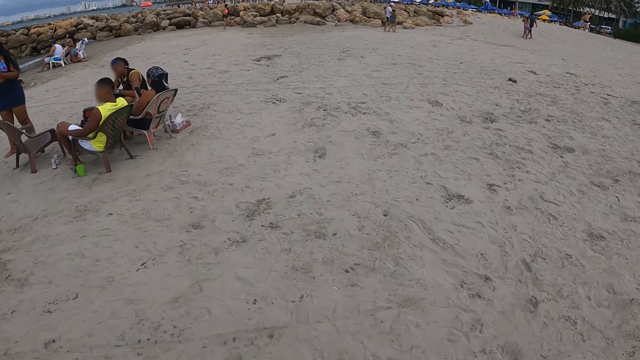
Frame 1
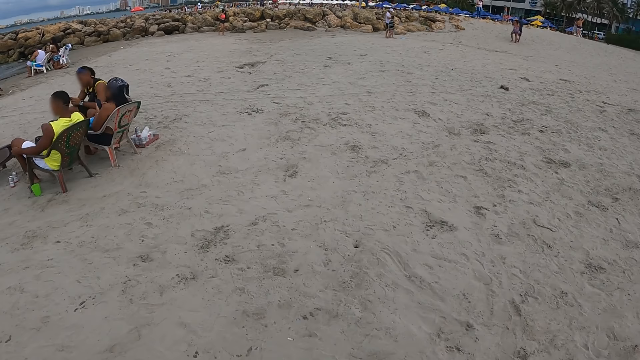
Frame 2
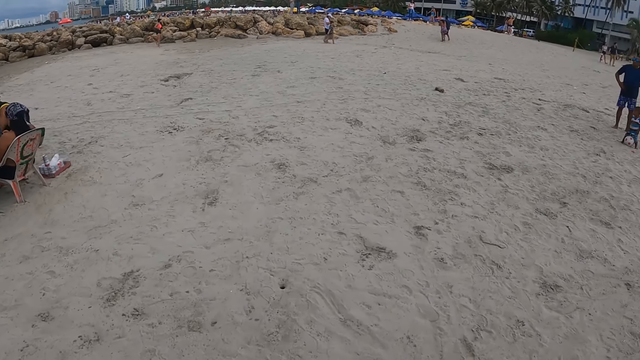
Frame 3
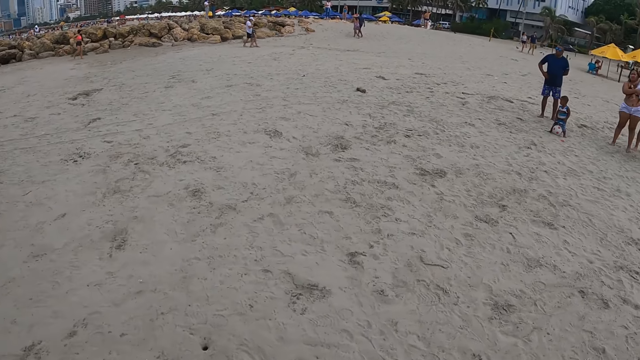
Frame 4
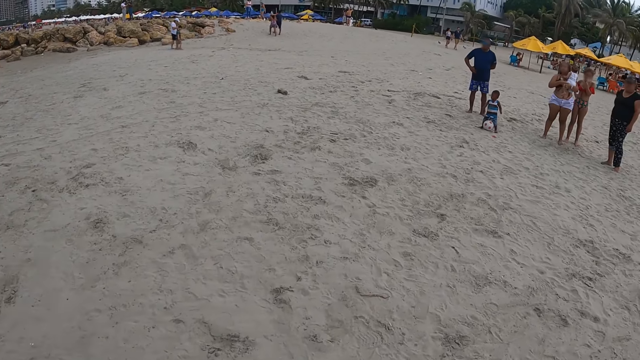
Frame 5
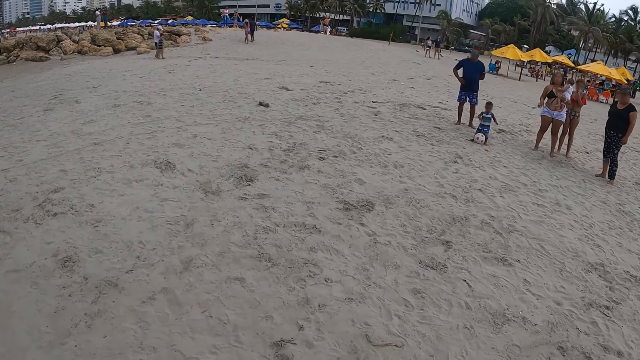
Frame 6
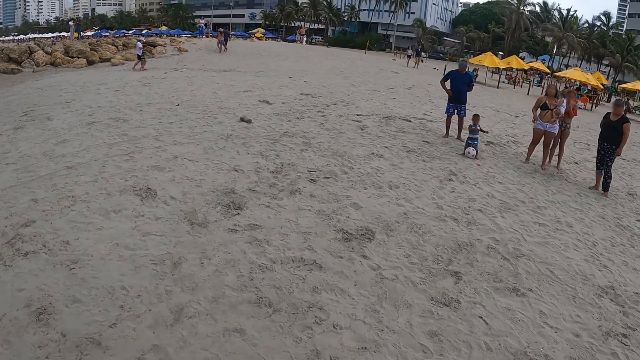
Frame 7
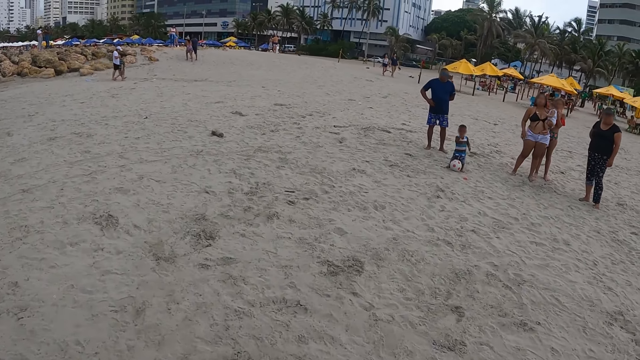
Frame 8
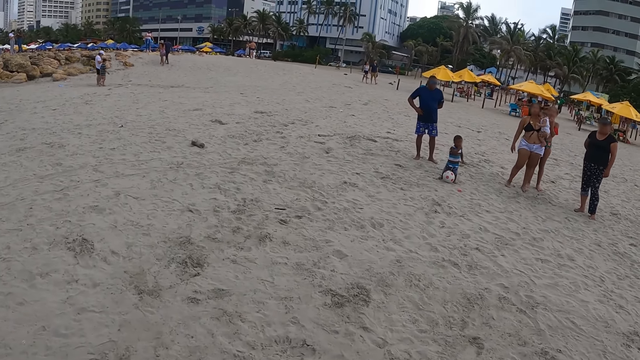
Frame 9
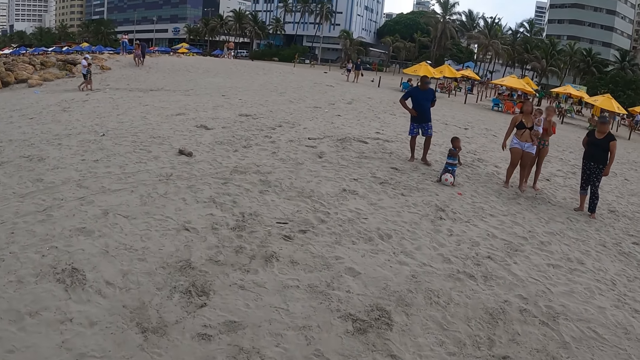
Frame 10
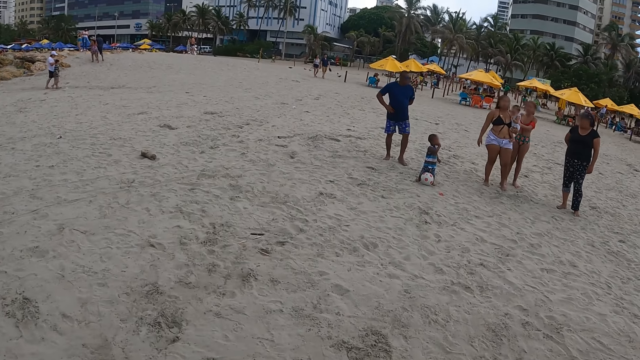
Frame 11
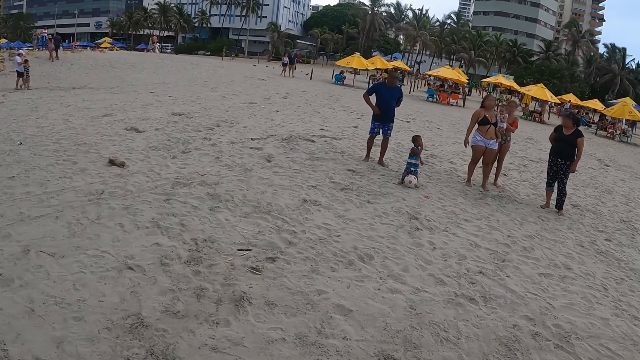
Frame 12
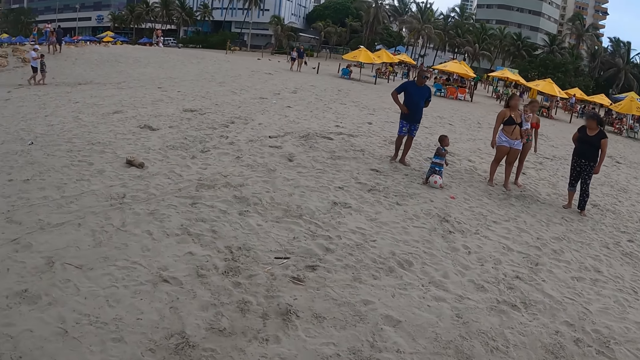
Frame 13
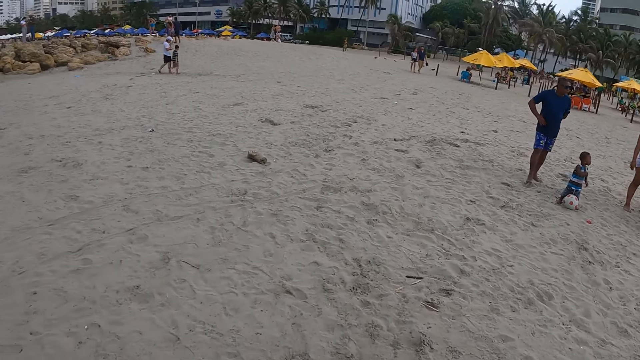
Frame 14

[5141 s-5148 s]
The camera wearer looks around. They walk around.

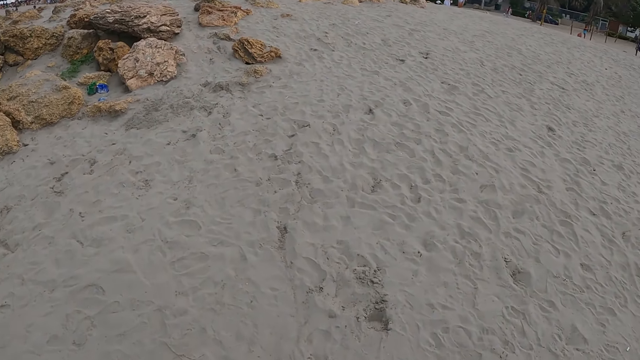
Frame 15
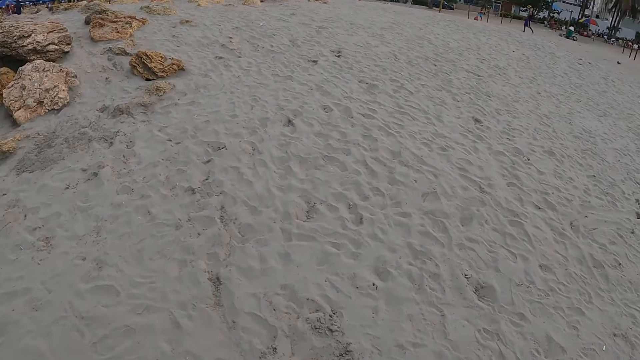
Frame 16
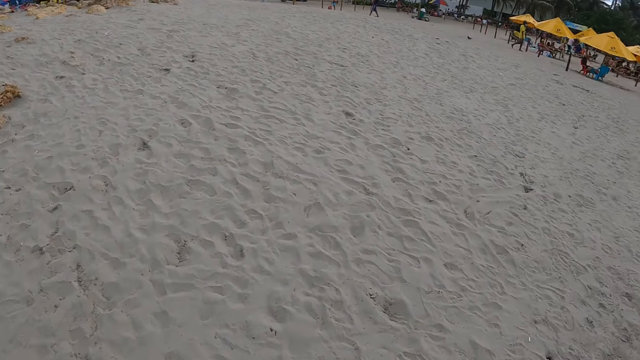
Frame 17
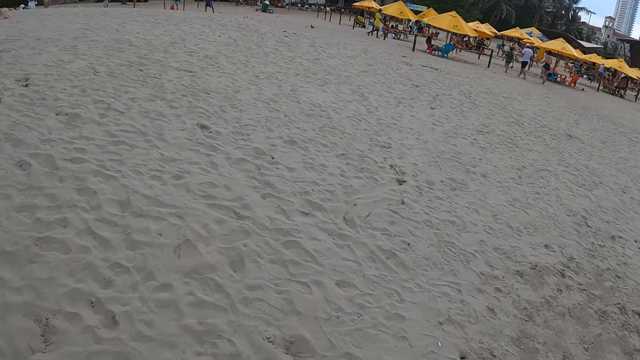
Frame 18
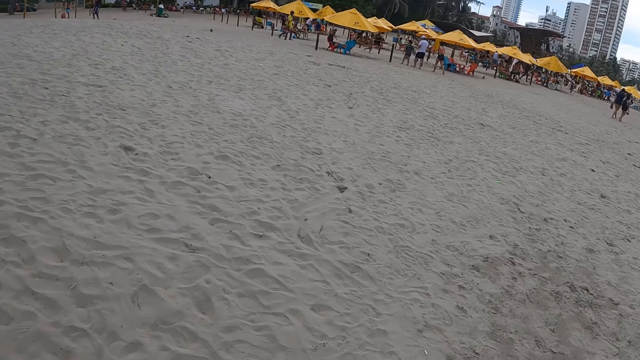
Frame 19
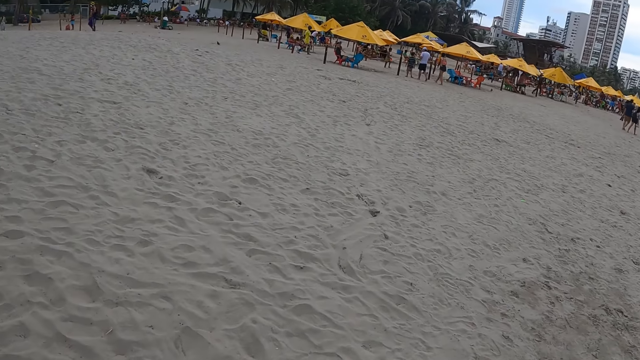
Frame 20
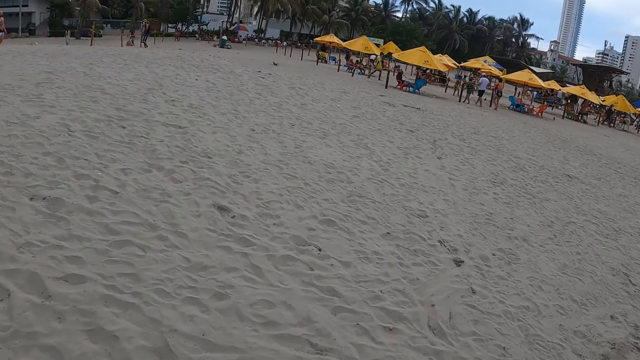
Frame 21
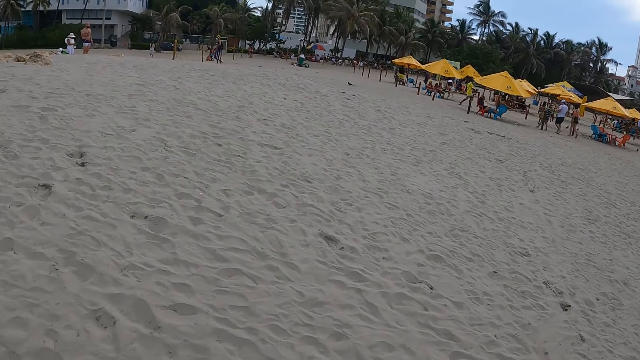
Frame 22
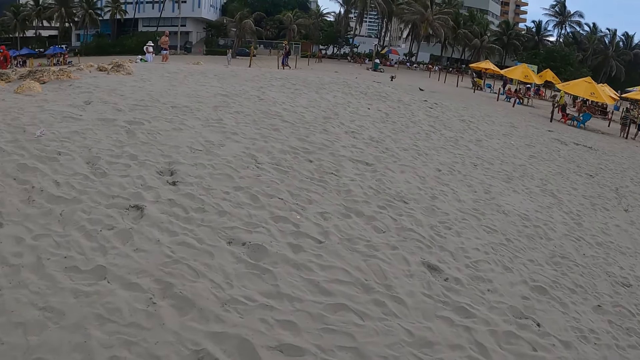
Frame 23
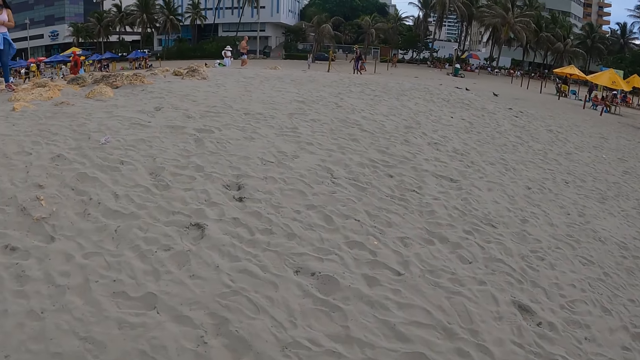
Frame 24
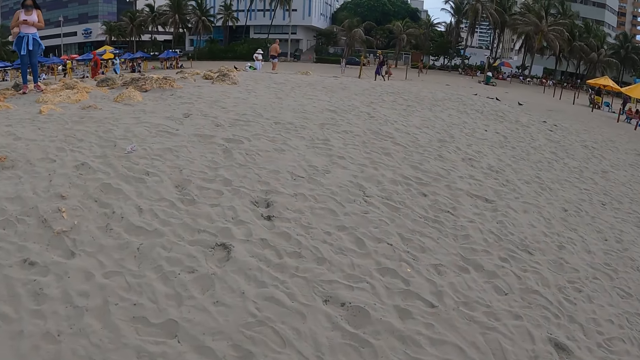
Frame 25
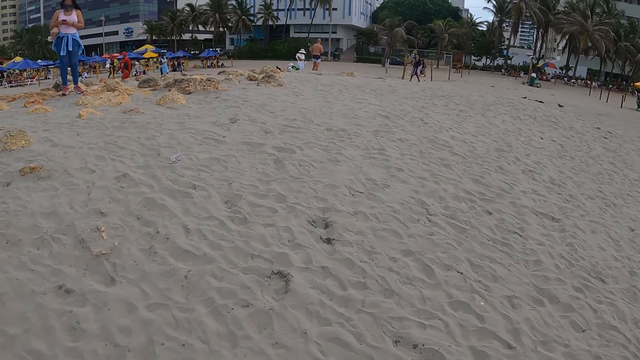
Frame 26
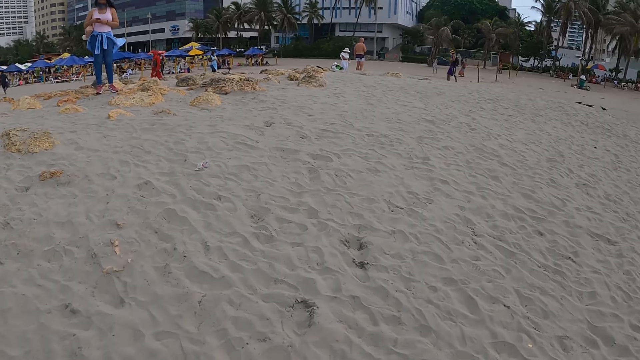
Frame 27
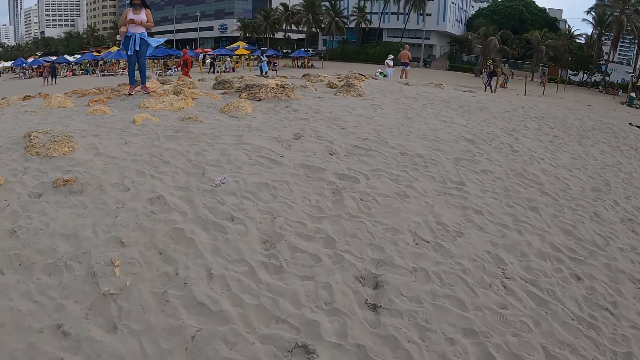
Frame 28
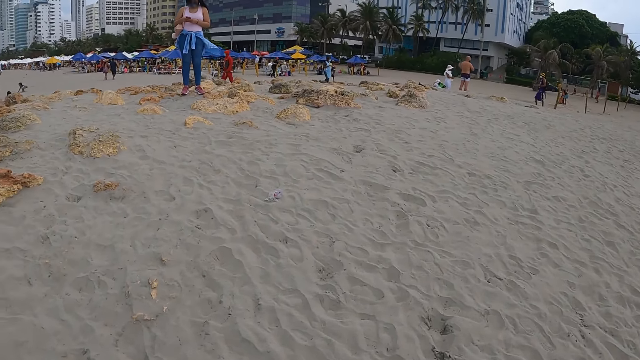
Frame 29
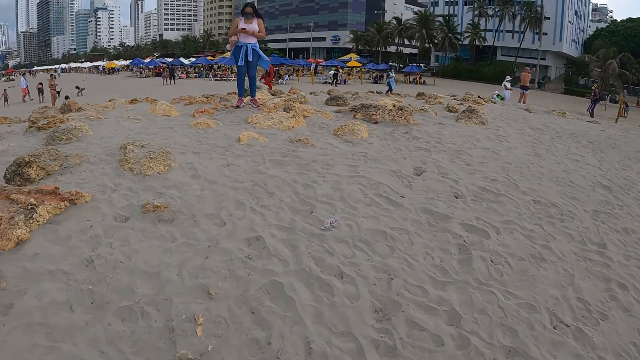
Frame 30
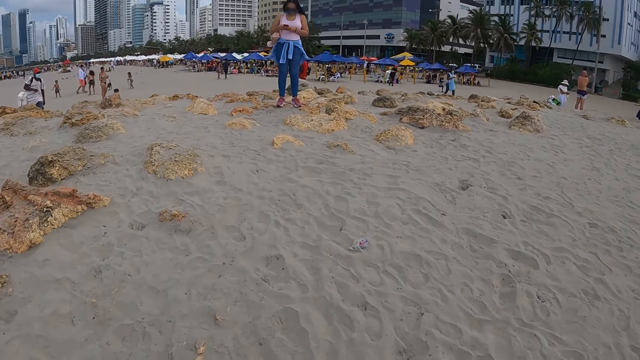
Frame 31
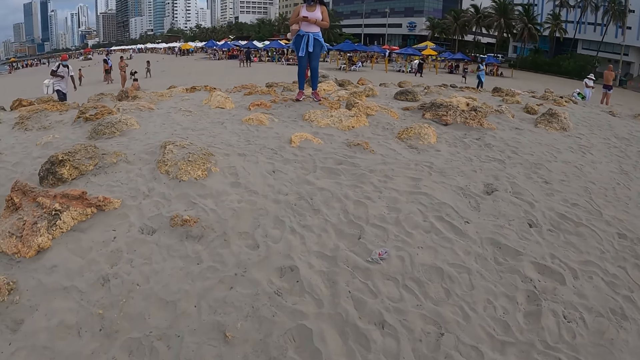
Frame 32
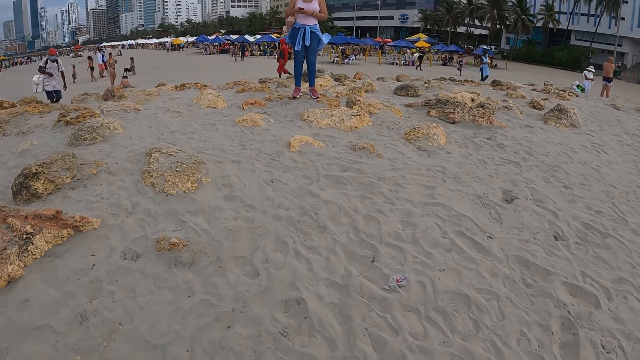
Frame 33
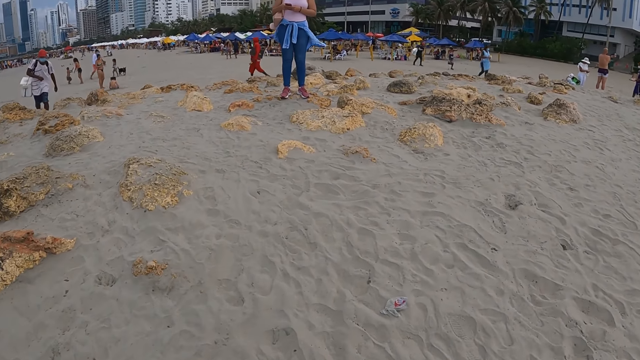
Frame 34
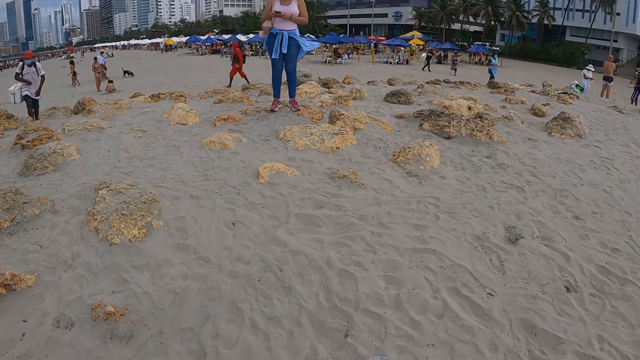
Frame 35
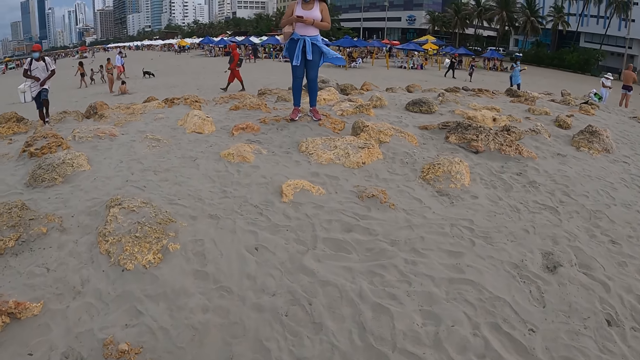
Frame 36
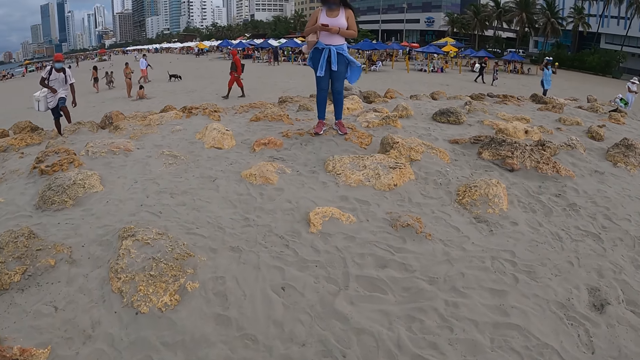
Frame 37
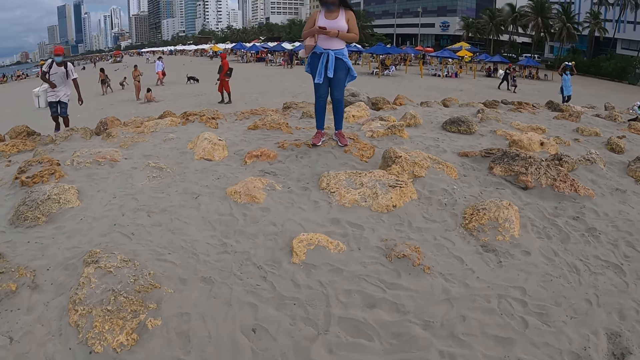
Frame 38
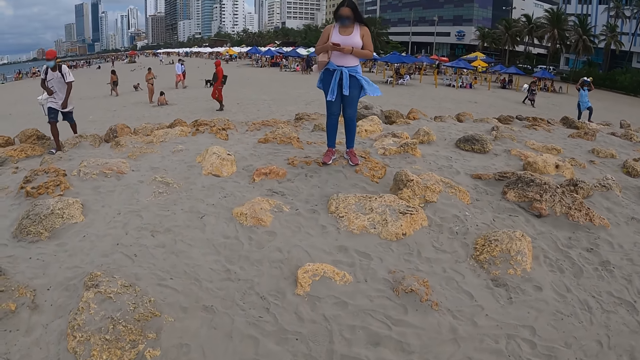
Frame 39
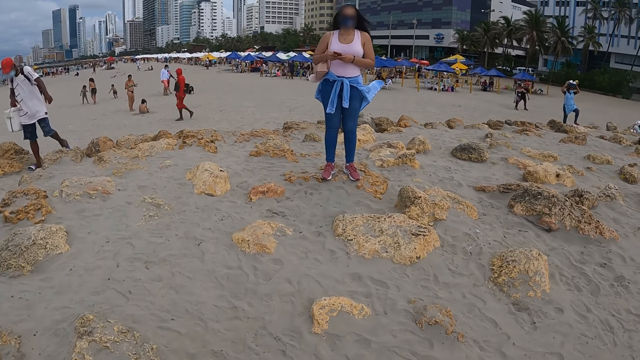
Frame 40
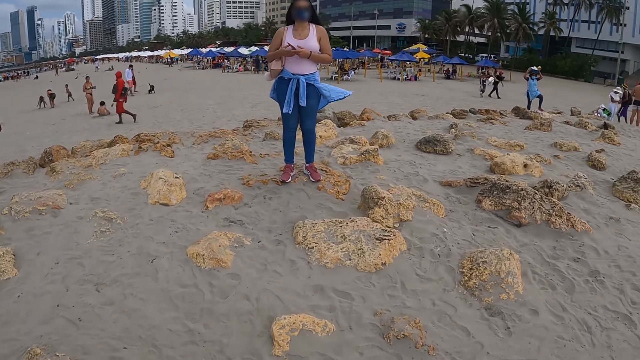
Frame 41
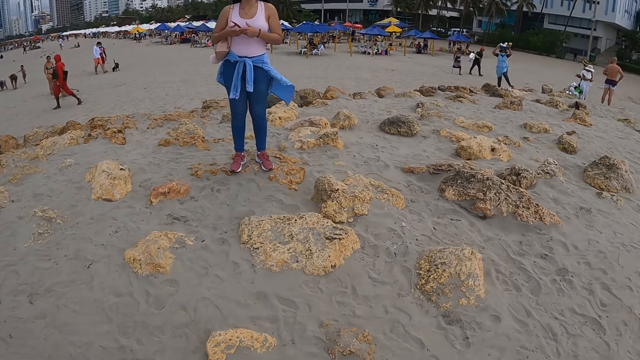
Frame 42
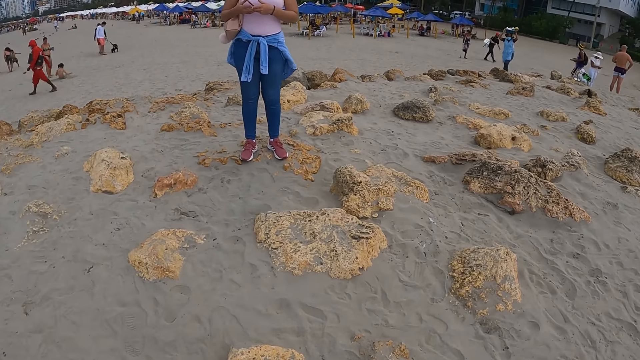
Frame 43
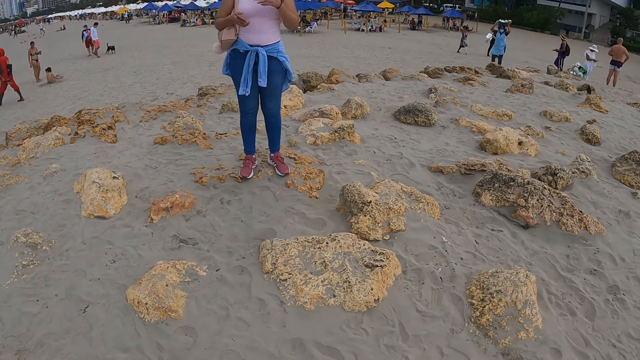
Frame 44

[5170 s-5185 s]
The camera wearer looks around the beach. They walk on the beach.
